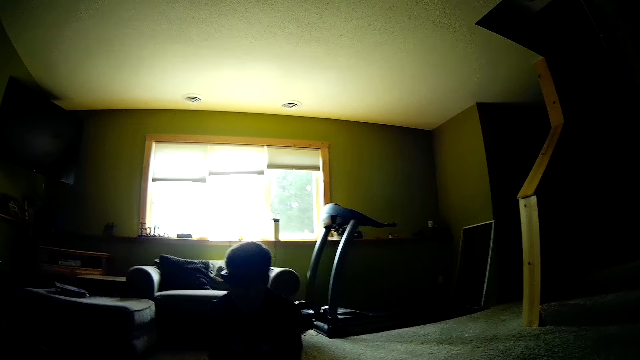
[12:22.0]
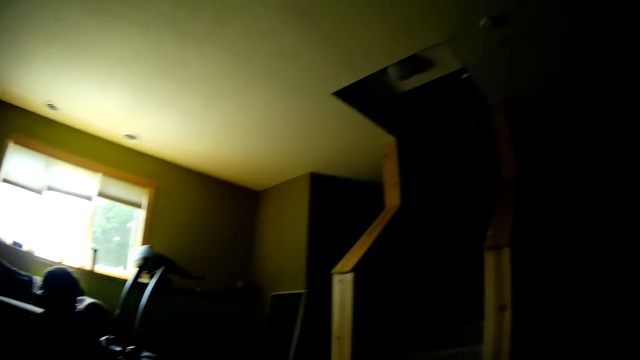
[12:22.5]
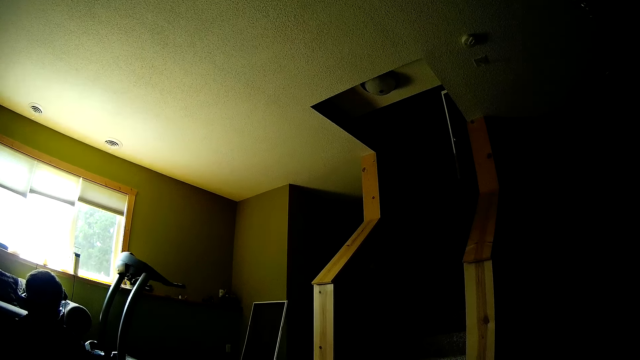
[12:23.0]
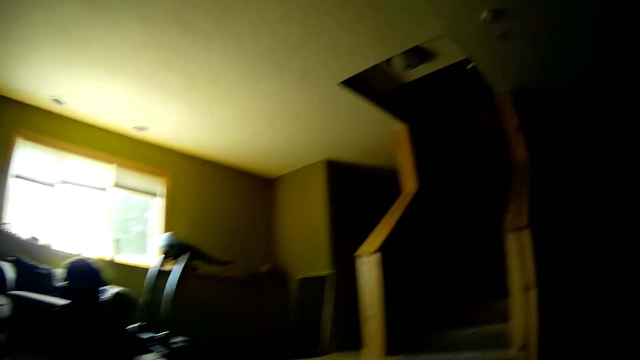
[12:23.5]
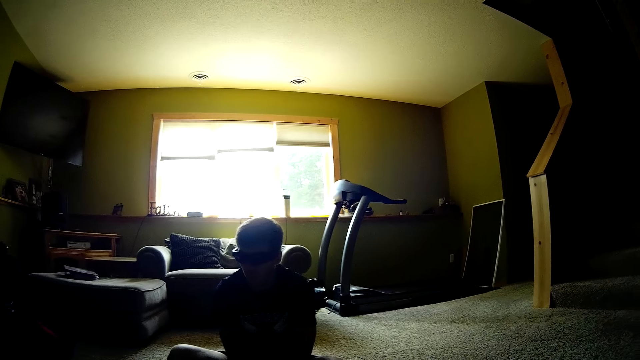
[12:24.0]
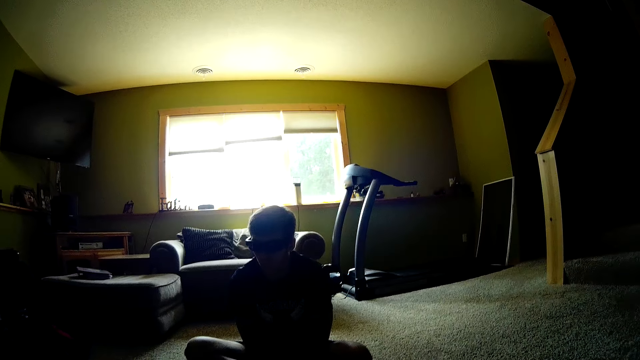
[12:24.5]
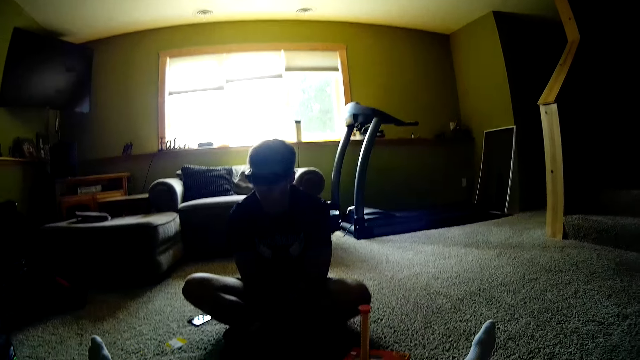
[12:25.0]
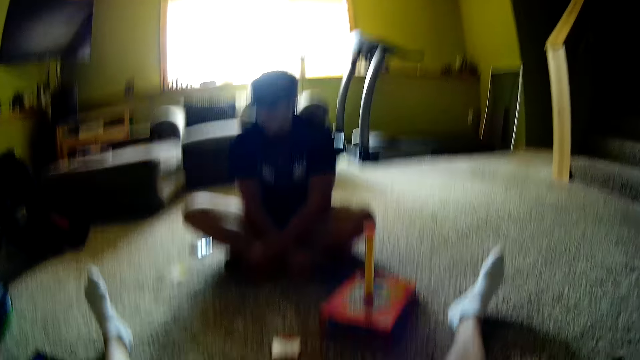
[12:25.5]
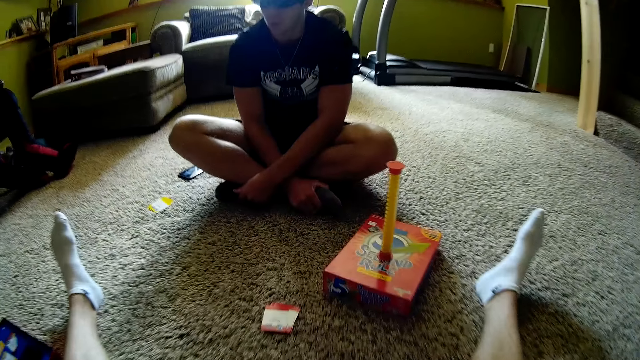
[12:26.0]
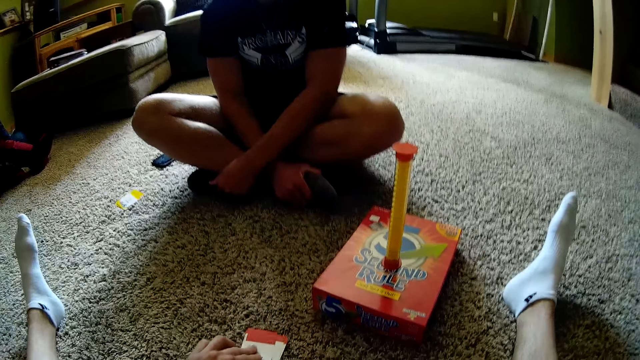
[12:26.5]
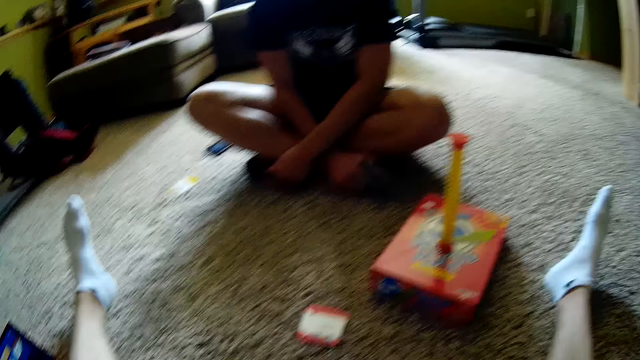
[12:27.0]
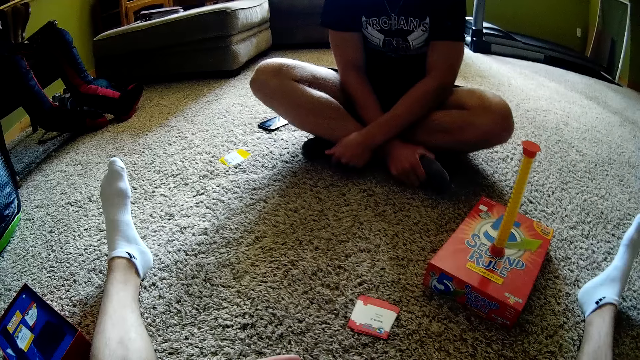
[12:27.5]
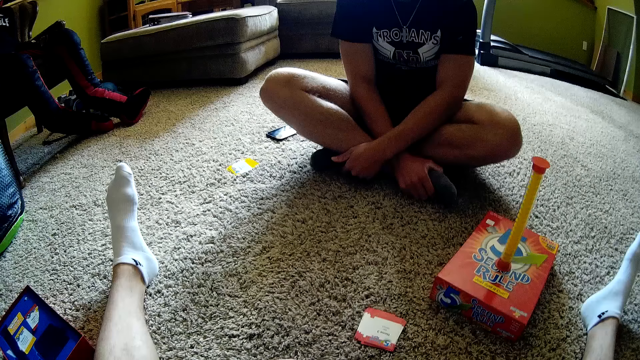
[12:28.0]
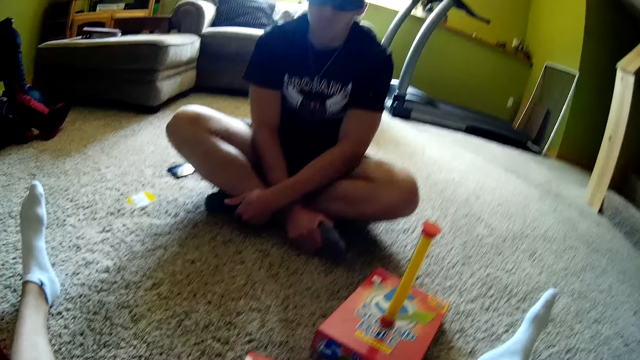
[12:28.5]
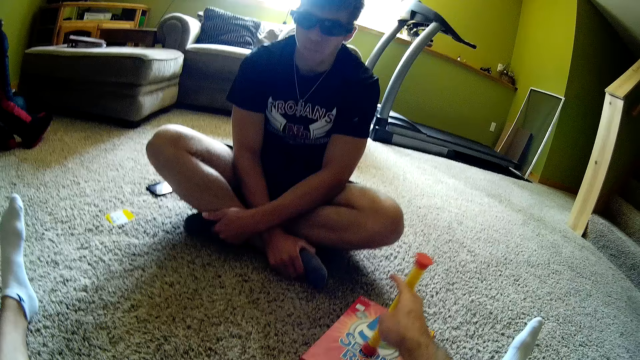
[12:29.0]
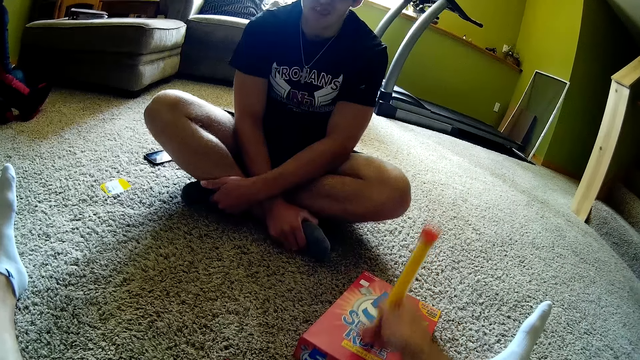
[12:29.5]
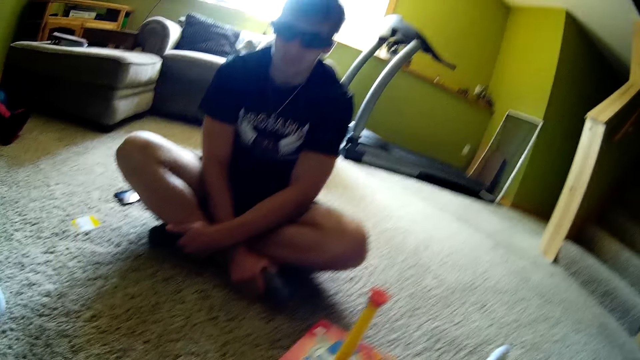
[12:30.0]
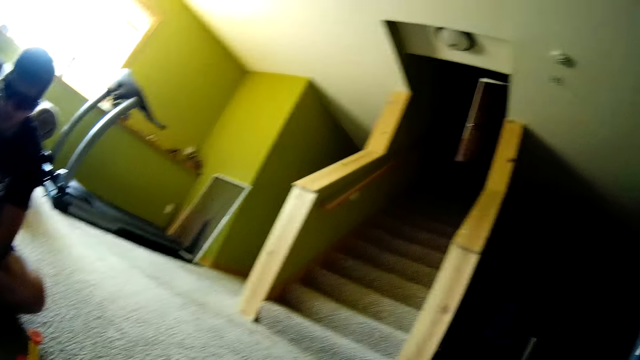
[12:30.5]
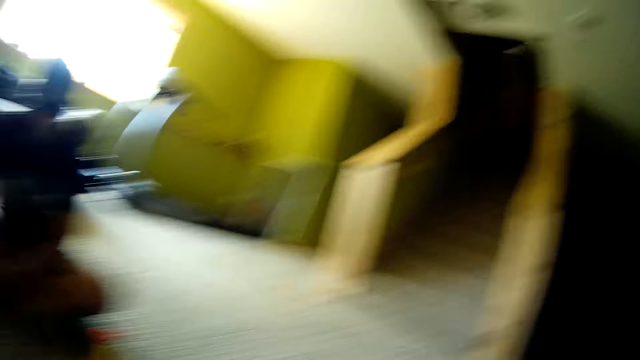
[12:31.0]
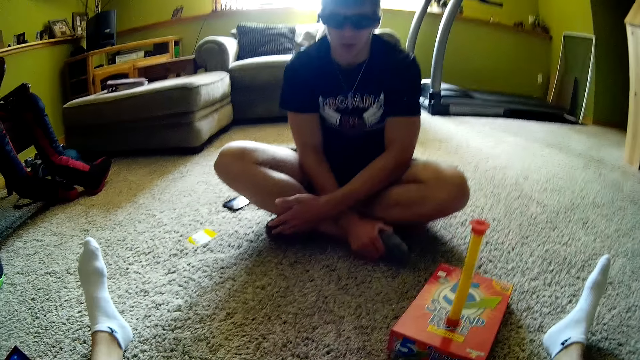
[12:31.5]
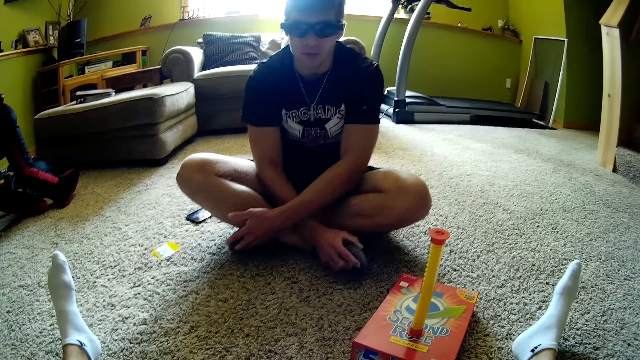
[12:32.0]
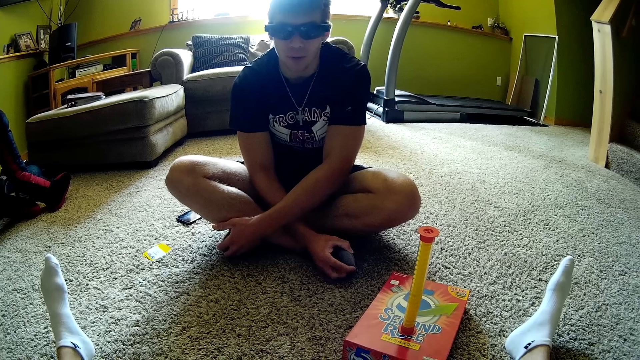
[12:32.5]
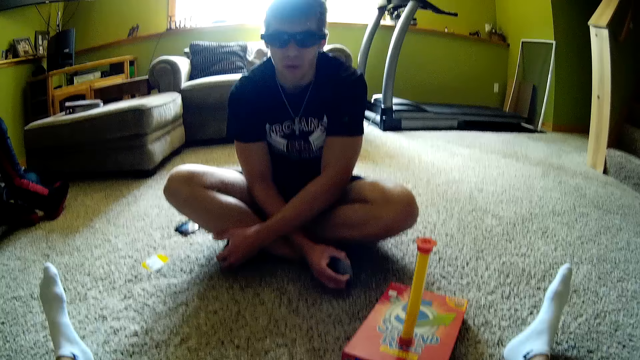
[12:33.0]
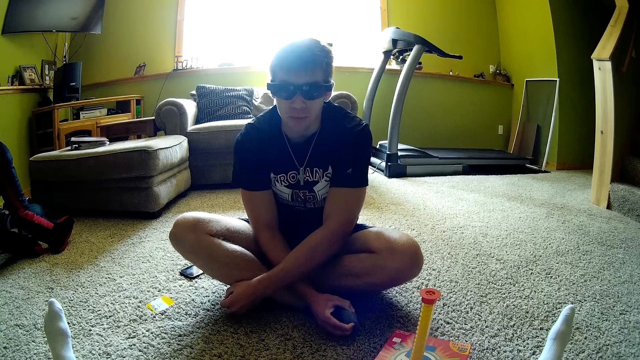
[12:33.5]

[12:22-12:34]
The camera wearer picks a card. They read the card. They pick something. They turn the spiral timer. They place something on a carton box. They look around the house and talk to a man. The man chats with the camera wearer.

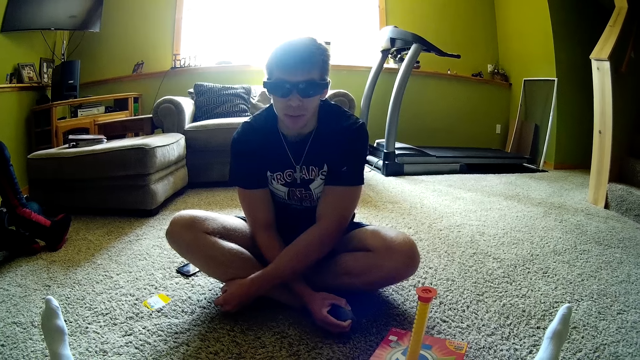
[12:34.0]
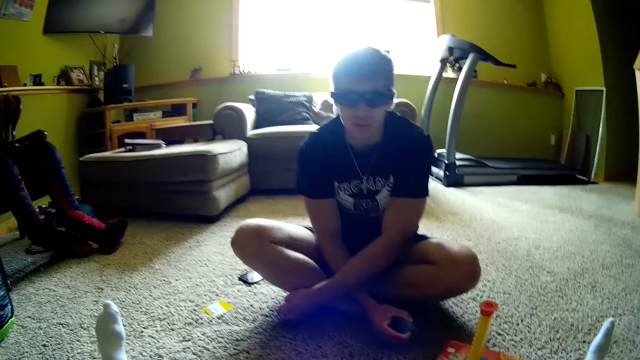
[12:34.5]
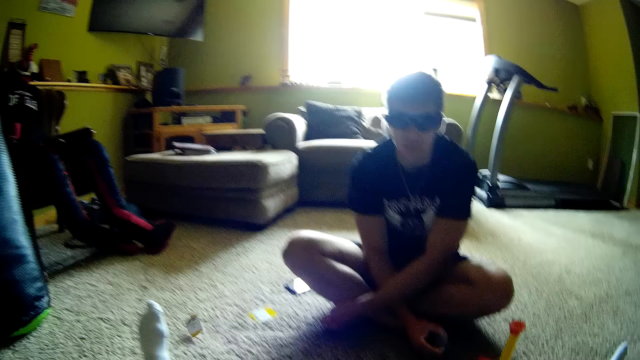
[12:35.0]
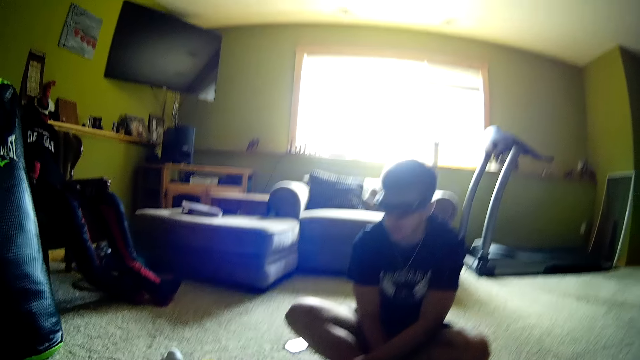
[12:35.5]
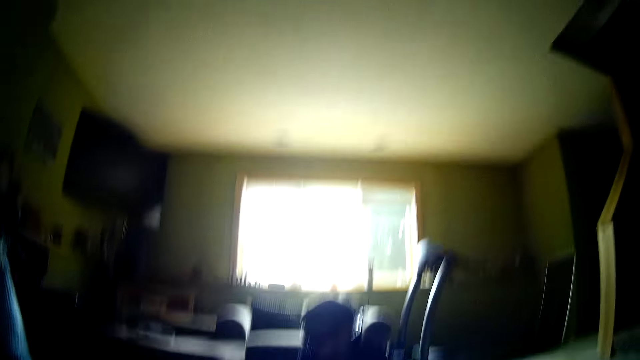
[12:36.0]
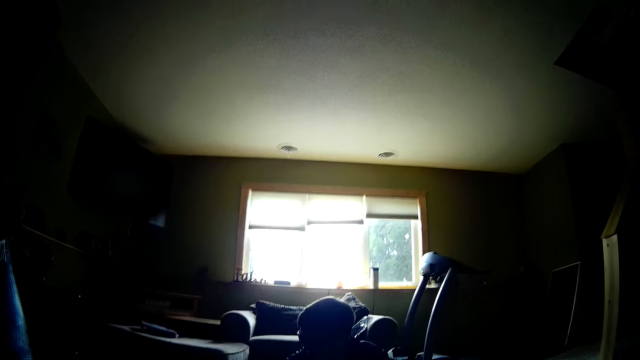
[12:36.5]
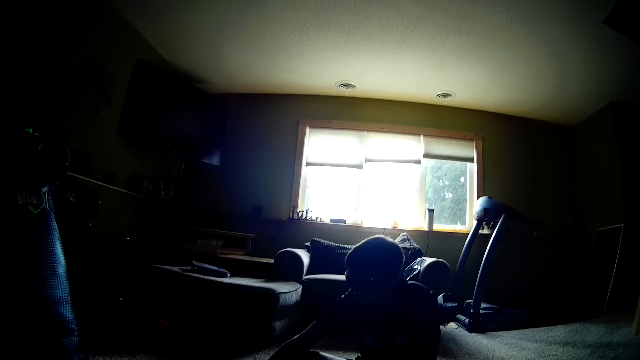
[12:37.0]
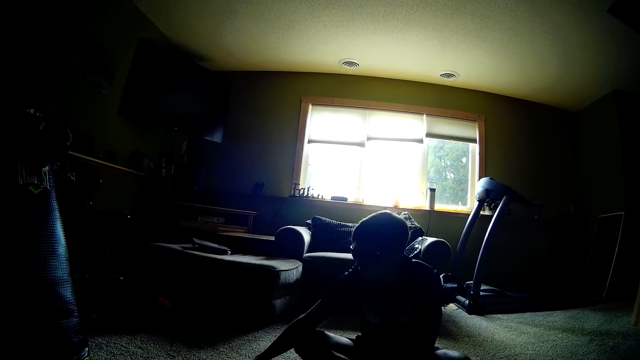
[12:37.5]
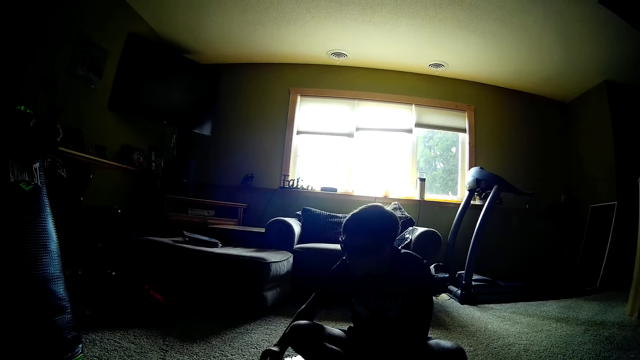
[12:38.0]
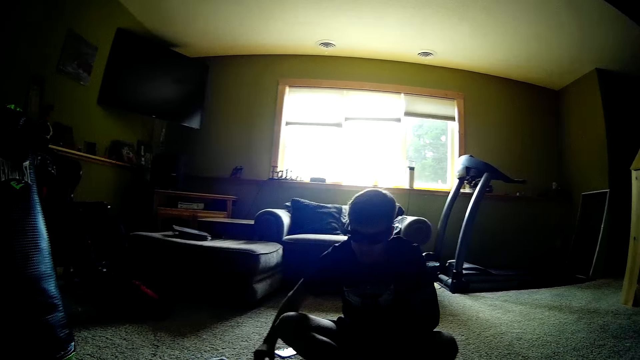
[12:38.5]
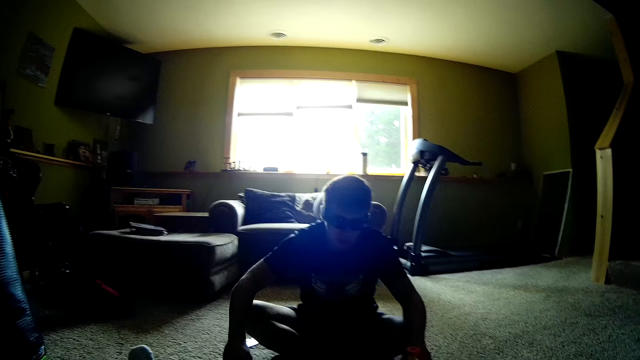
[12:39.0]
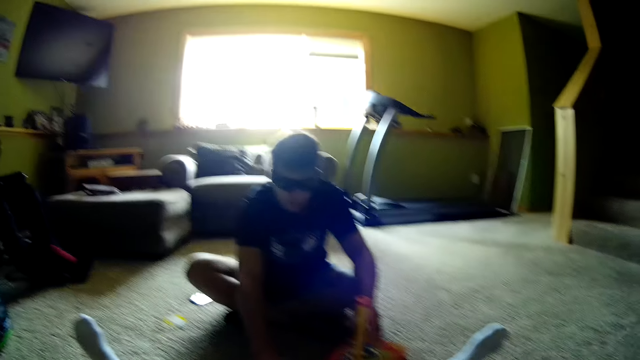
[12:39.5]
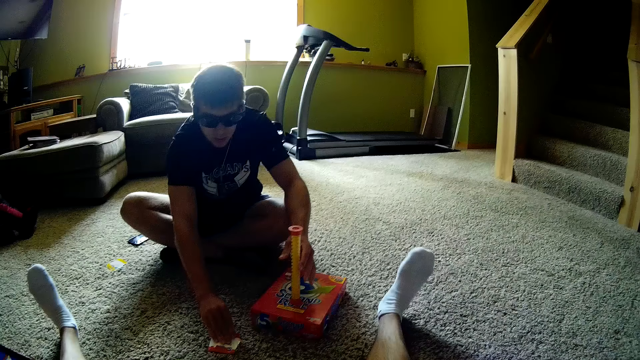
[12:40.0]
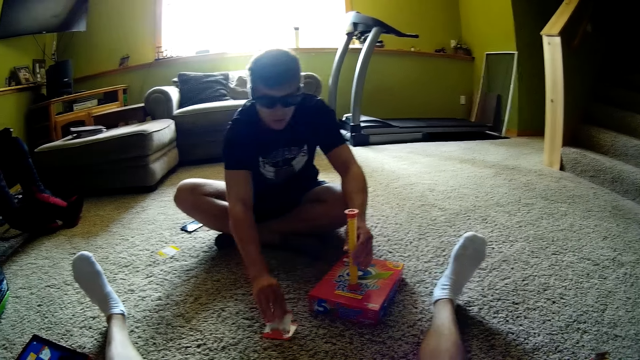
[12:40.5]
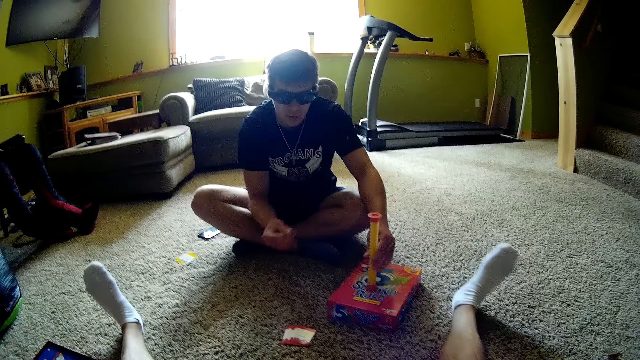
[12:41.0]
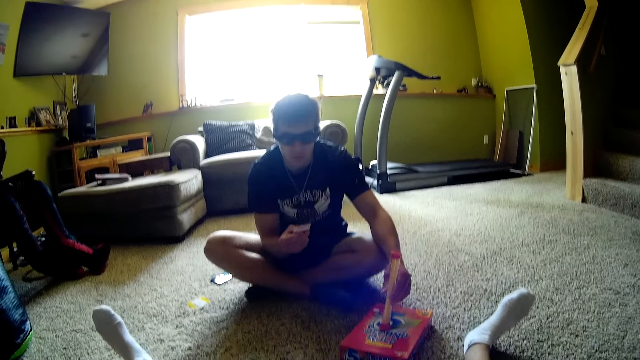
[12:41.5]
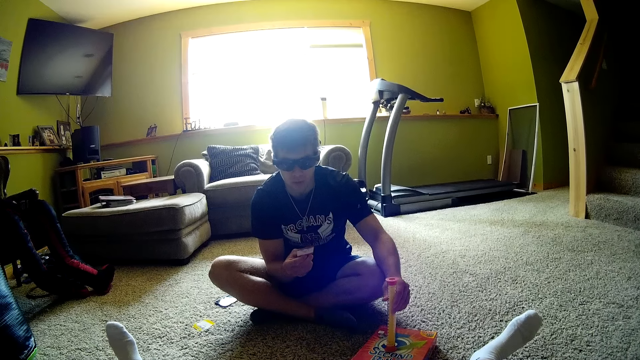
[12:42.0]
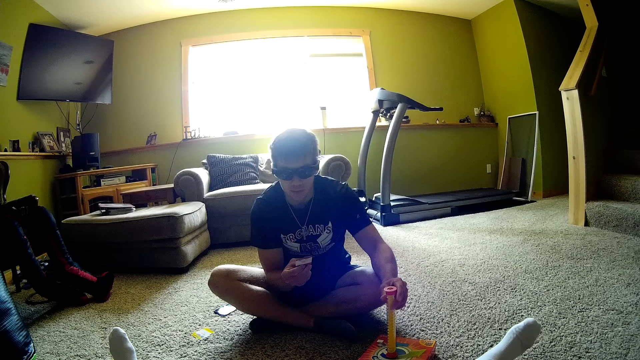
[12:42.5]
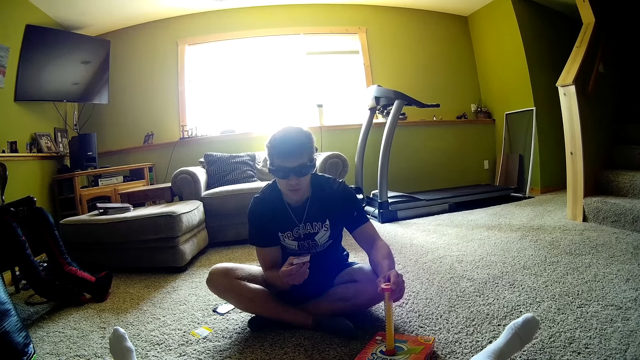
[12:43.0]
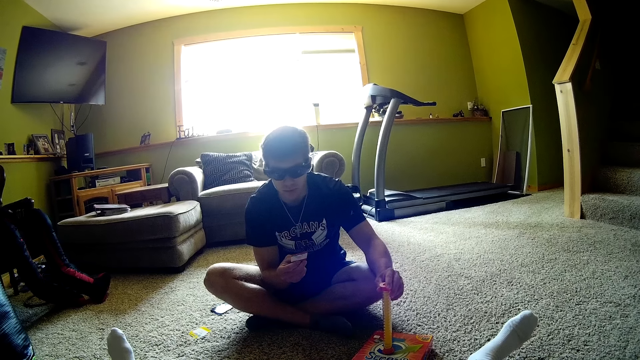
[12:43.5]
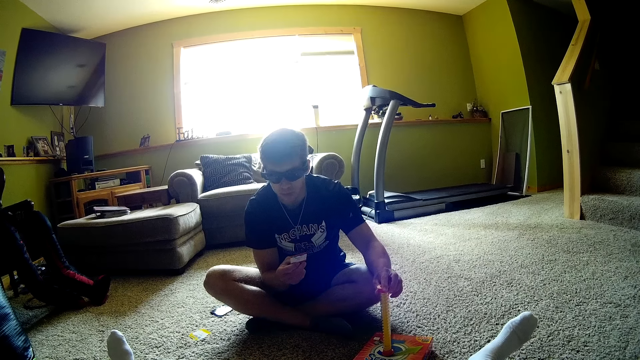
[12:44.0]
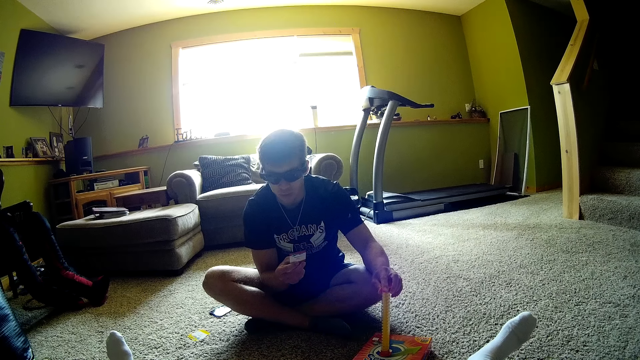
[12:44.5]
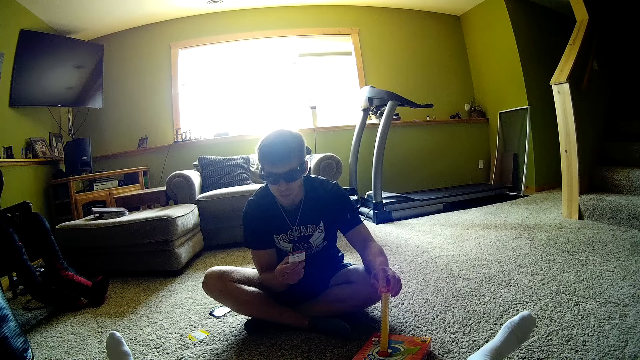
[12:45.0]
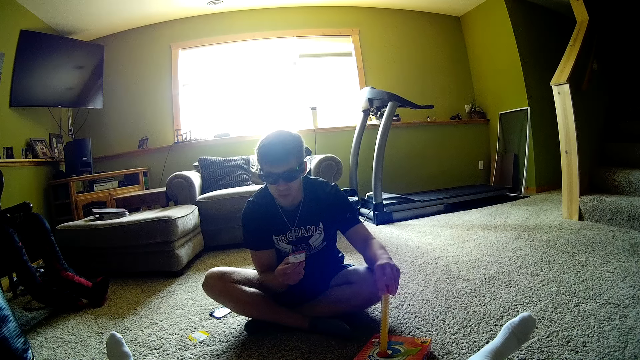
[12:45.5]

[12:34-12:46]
The camera wearer chats with the man. The man places down the card, picks the card and reads the card.
